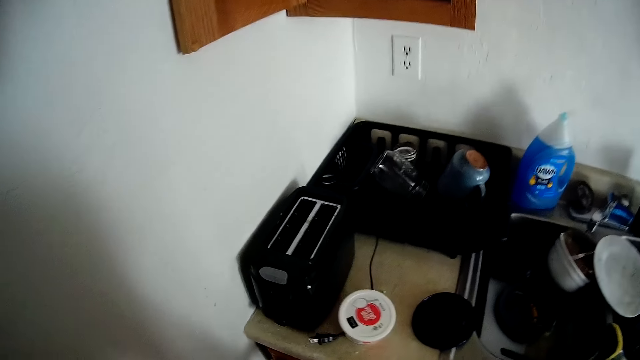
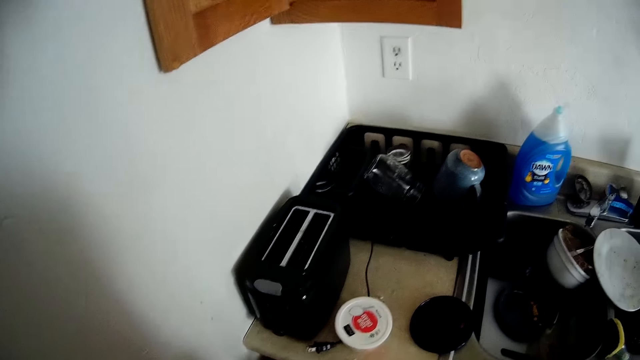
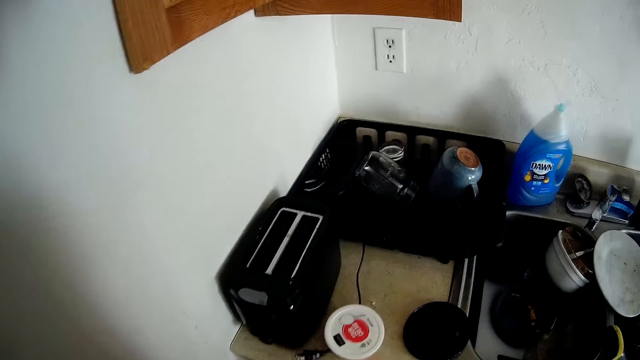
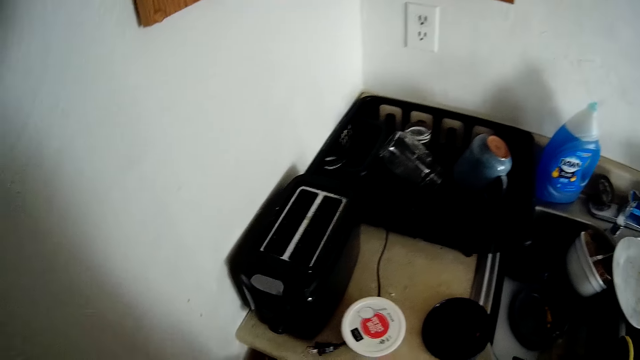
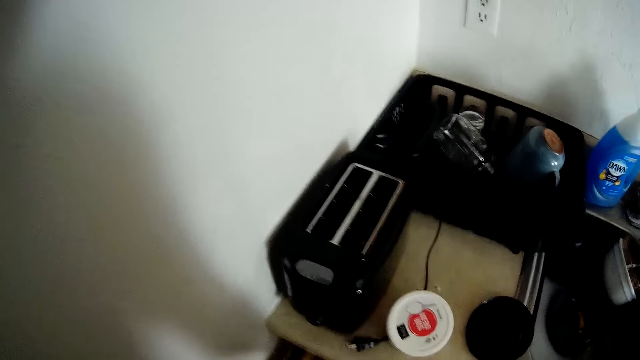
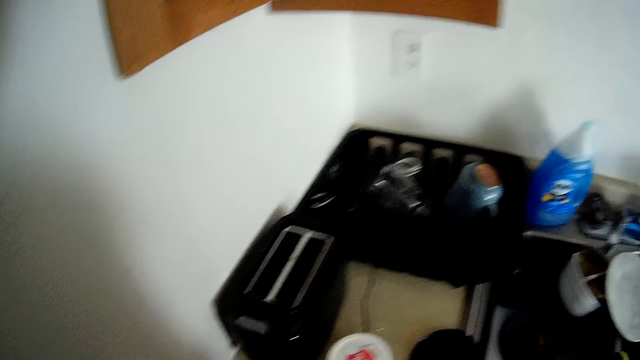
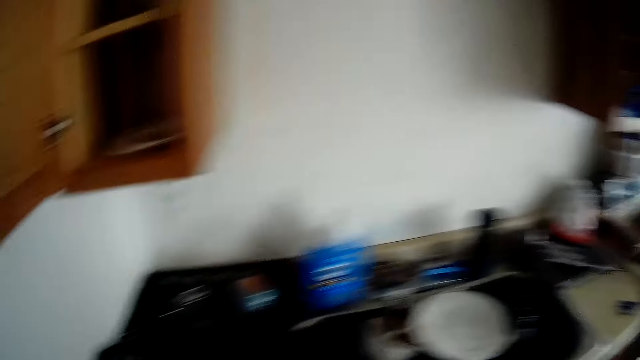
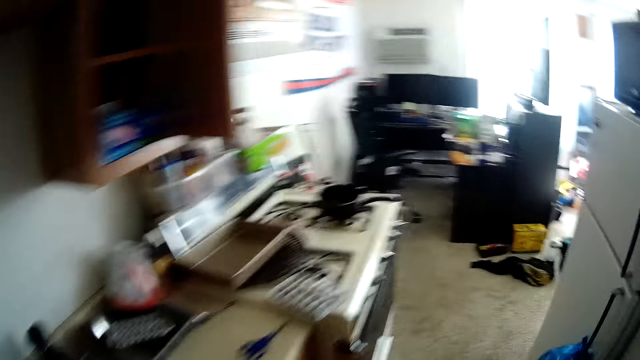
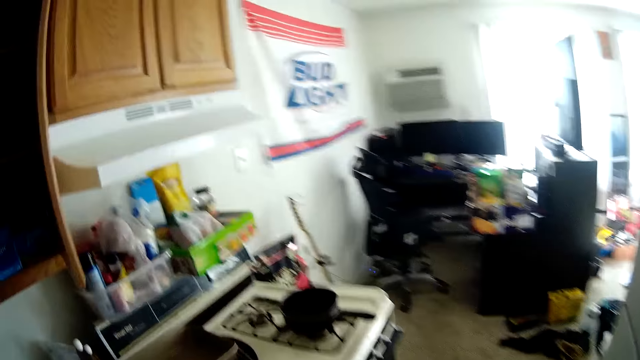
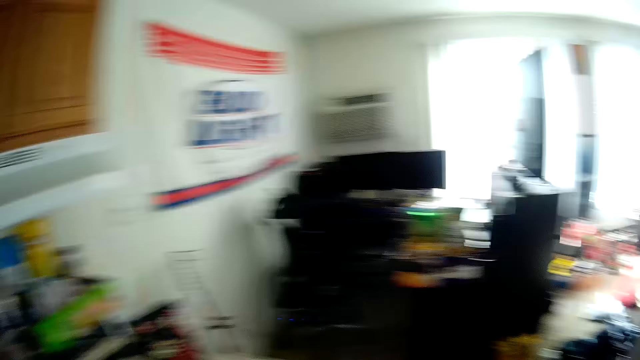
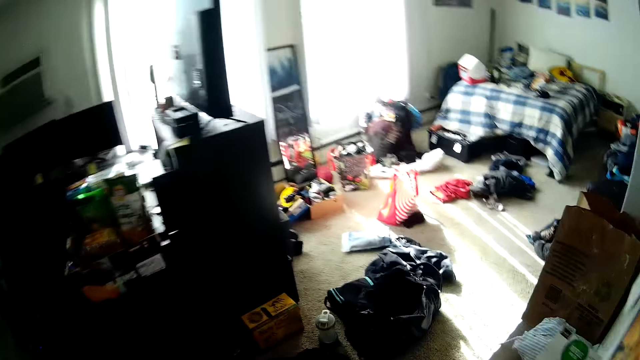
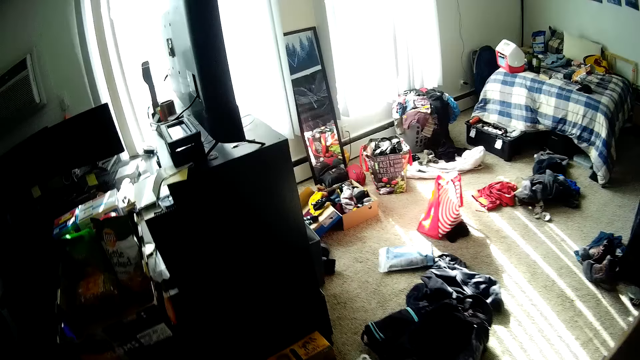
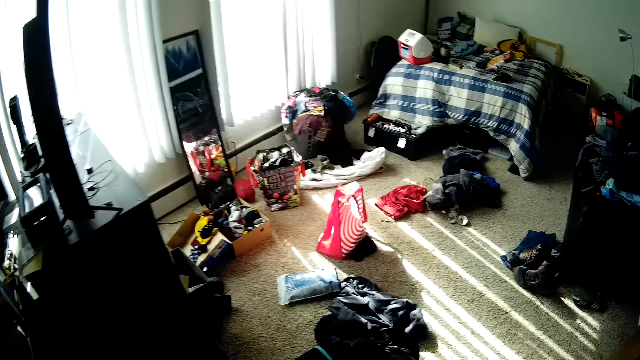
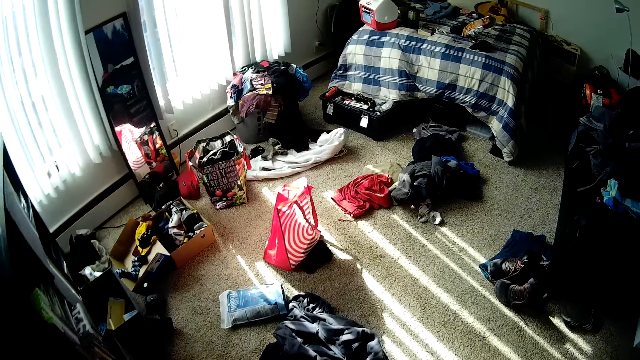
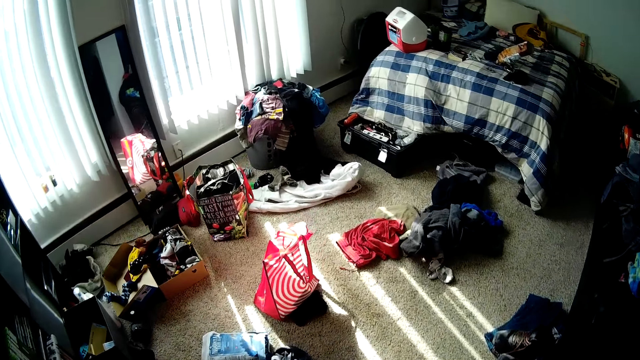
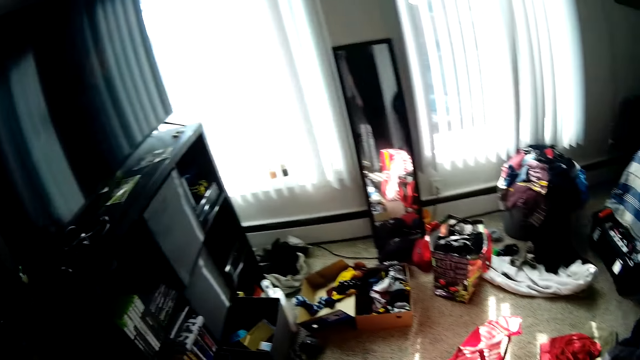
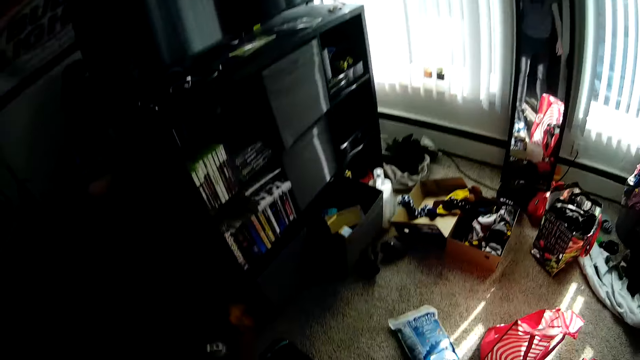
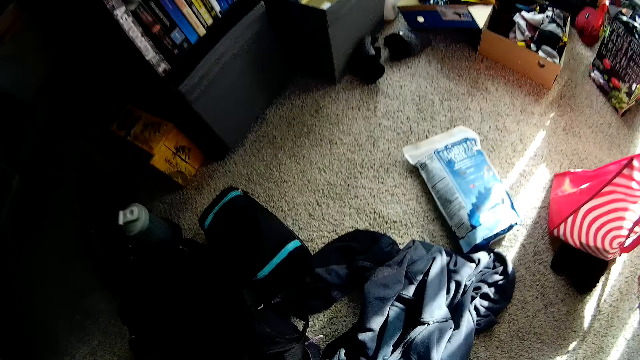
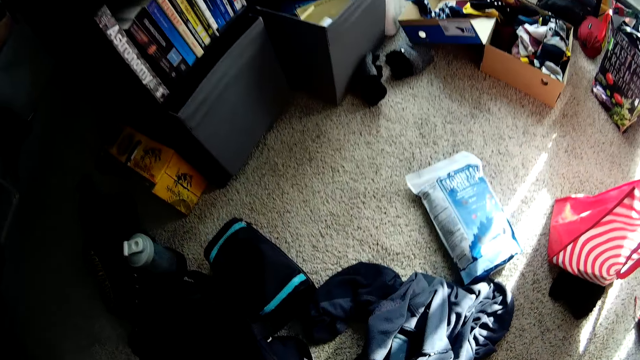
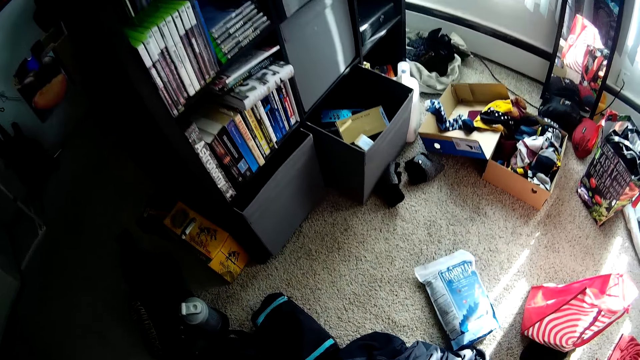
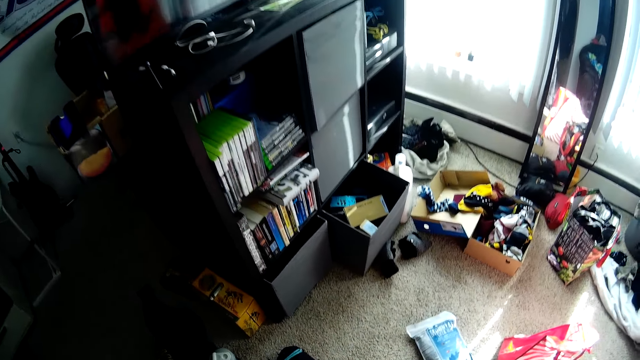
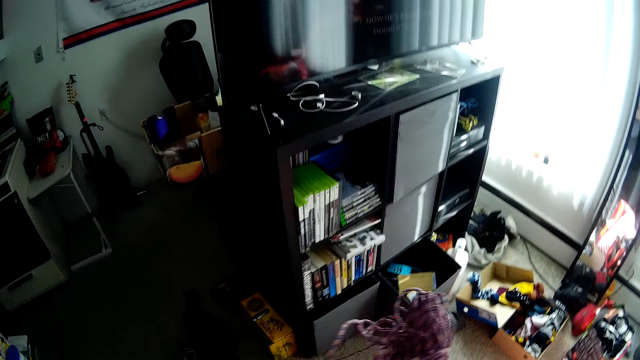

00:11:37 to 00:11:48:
The camera wearer walks back to the bed part. He picks an object from the ground with his right hand.

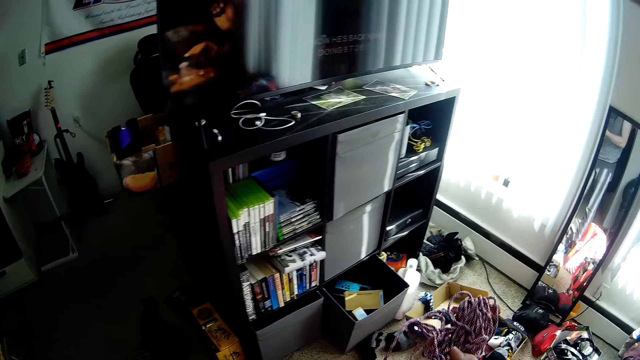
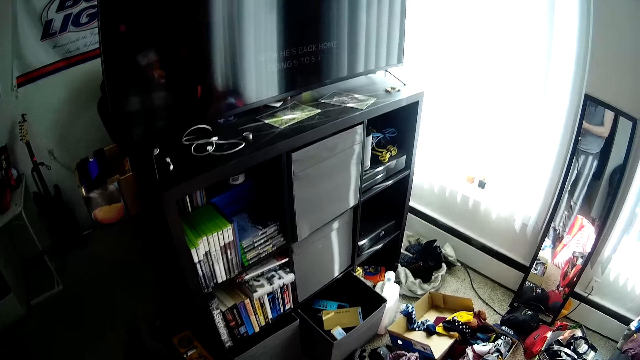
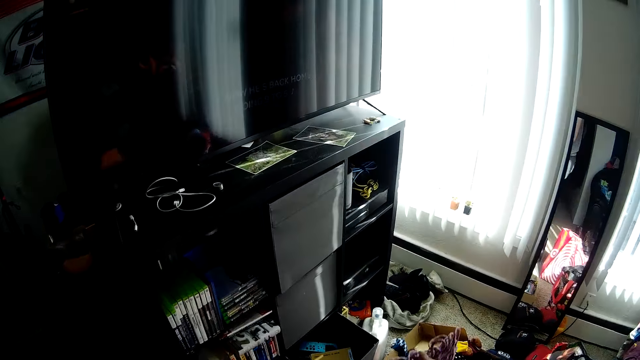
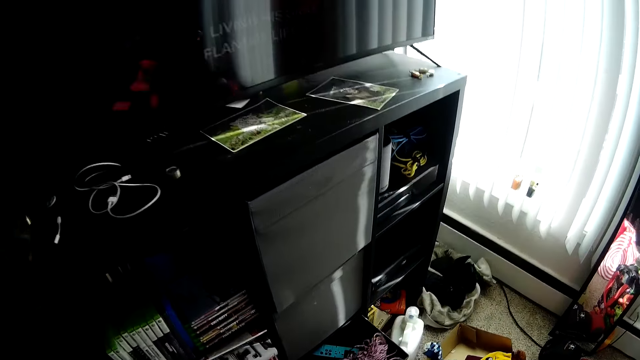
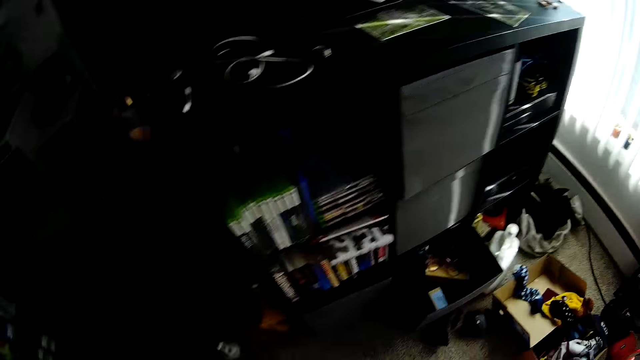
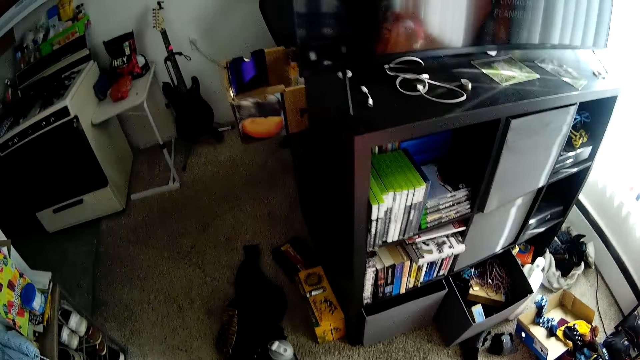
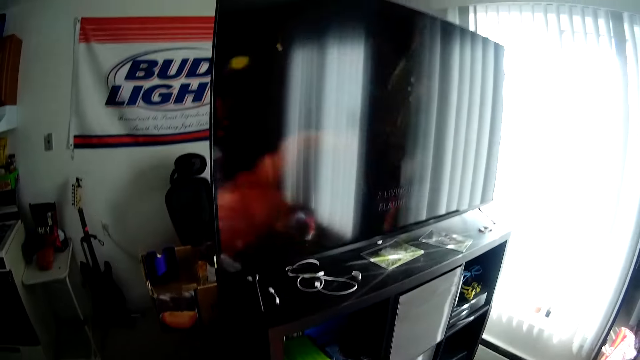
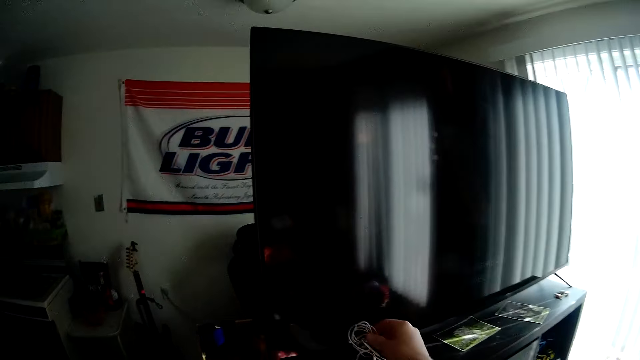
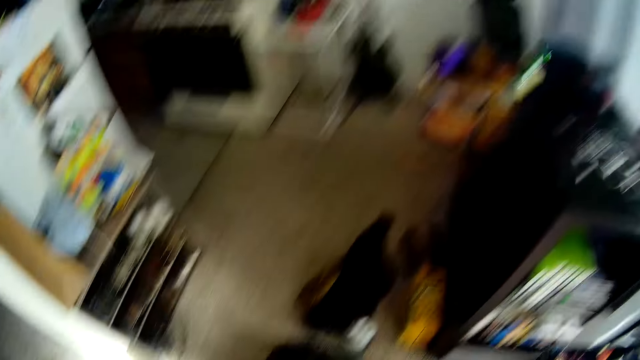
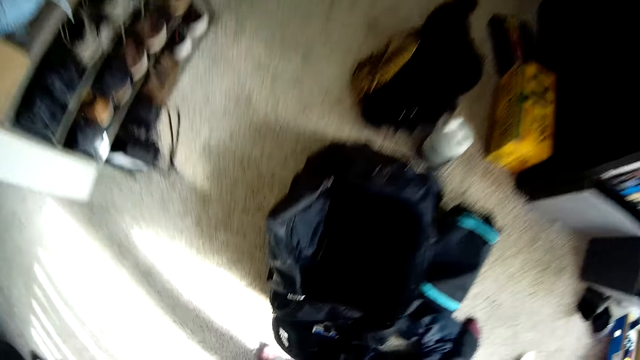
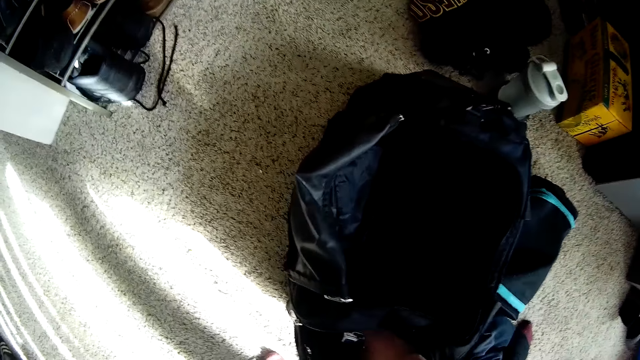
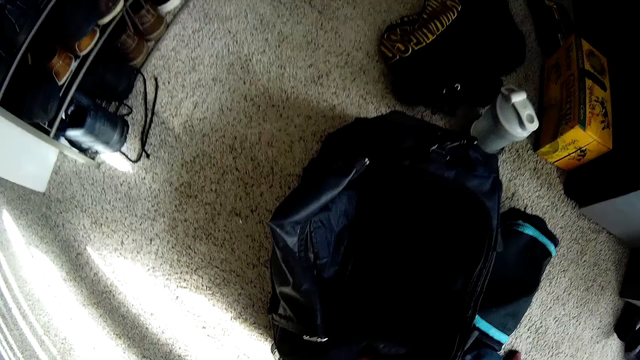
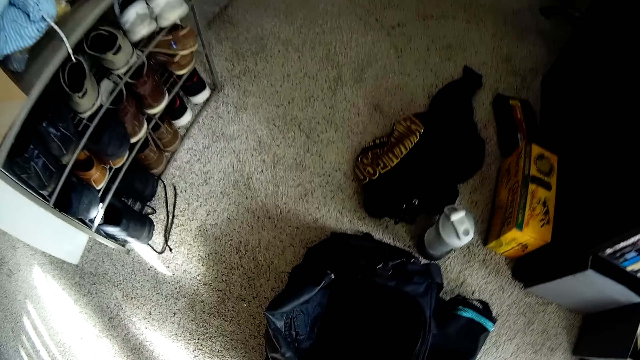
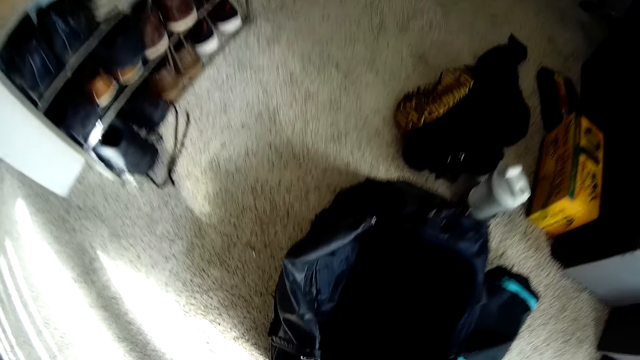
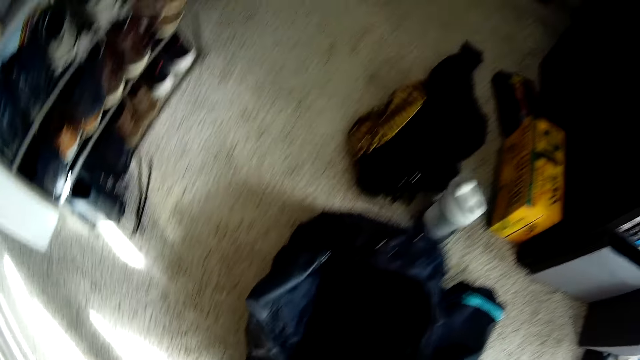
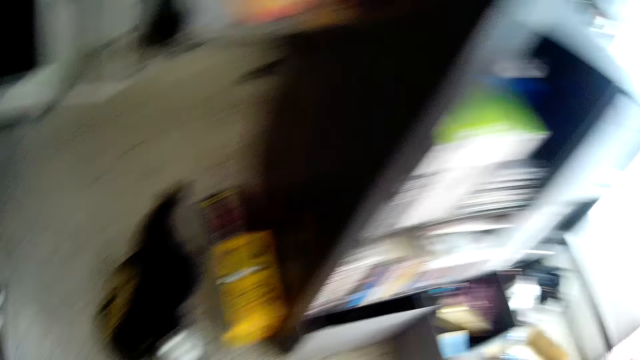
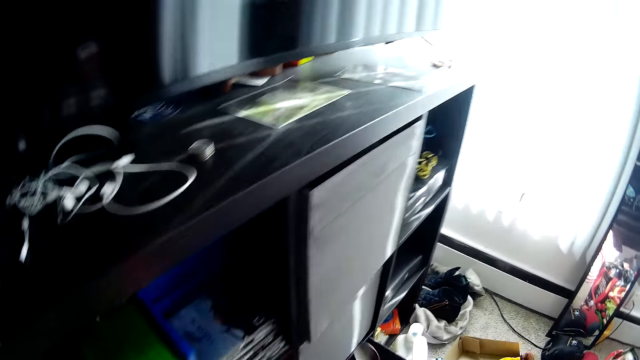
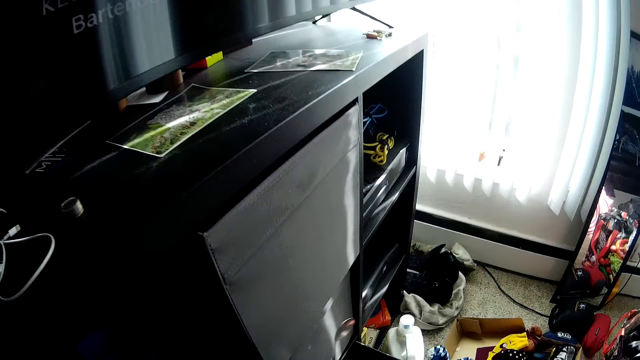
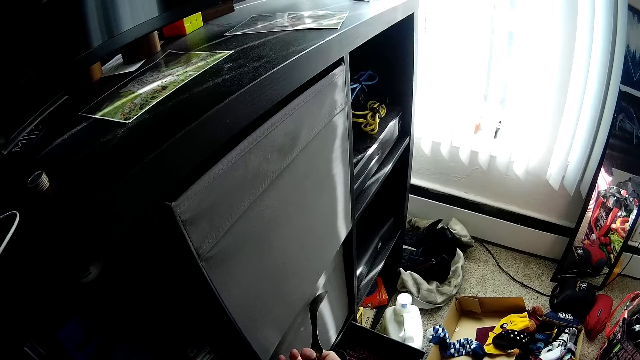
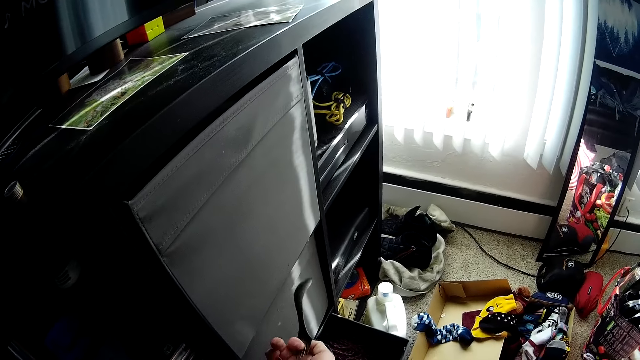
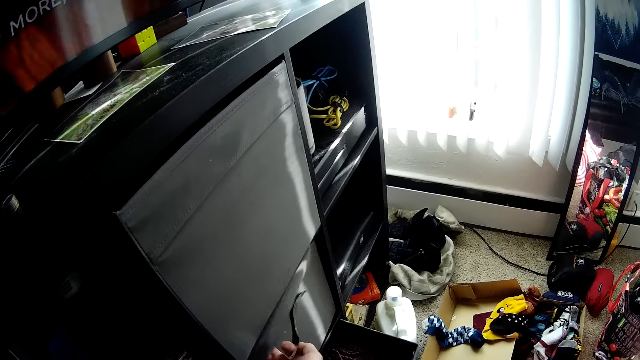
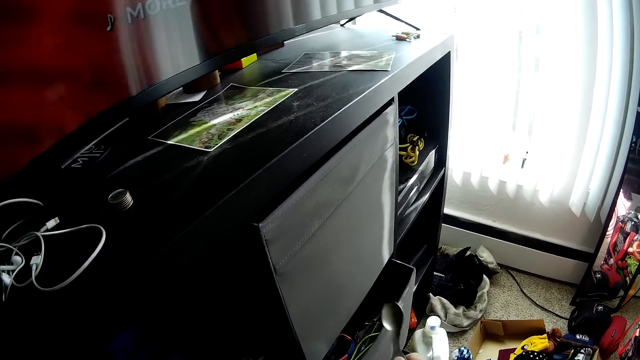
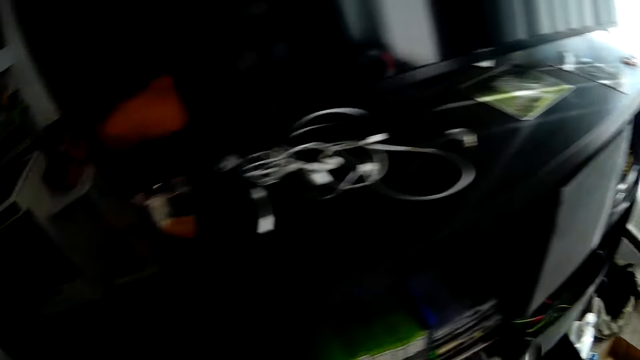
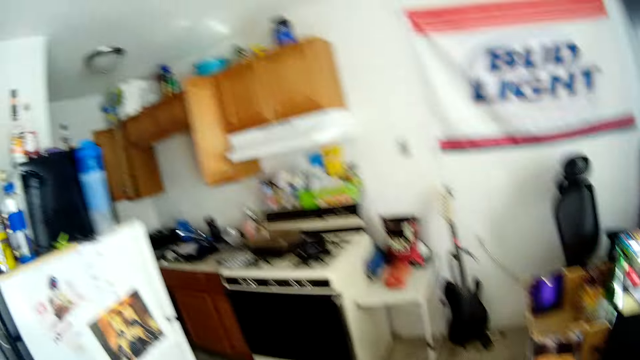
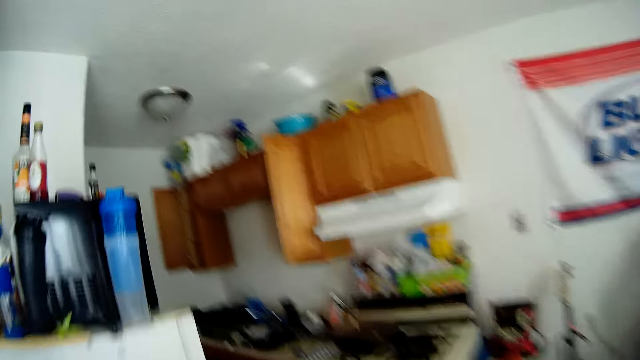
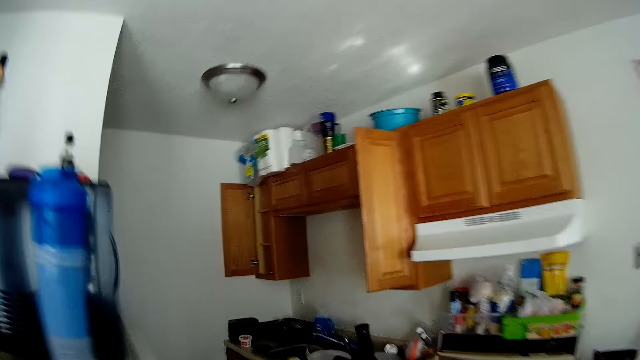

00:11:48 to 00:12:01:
The camera wearer puts the cable in the open cabinet drawer with his right hand. He puts the earphone on the television shelf with his right hand. He opens another cabinet drawer with his right hand. He puts a serving spoon in the drawer.
